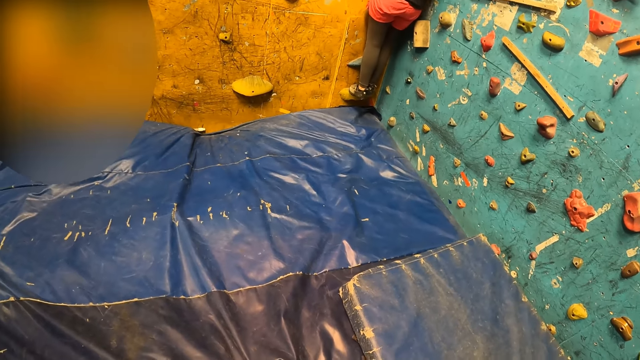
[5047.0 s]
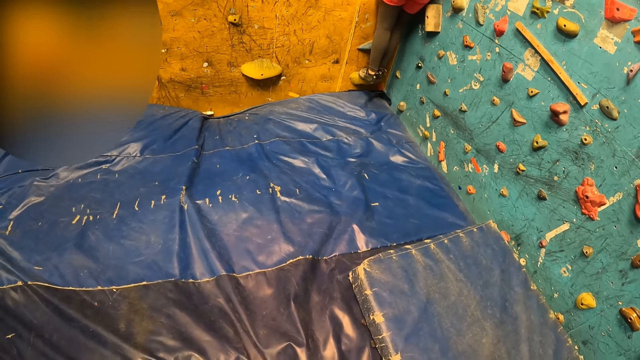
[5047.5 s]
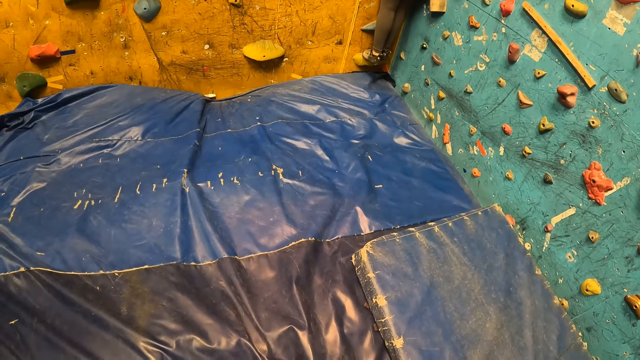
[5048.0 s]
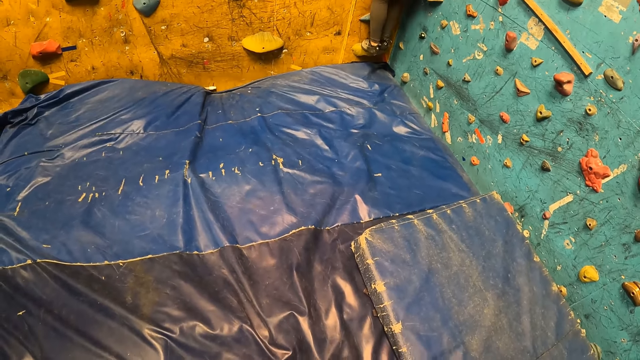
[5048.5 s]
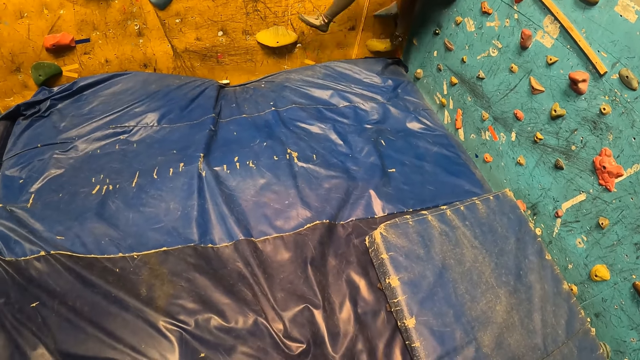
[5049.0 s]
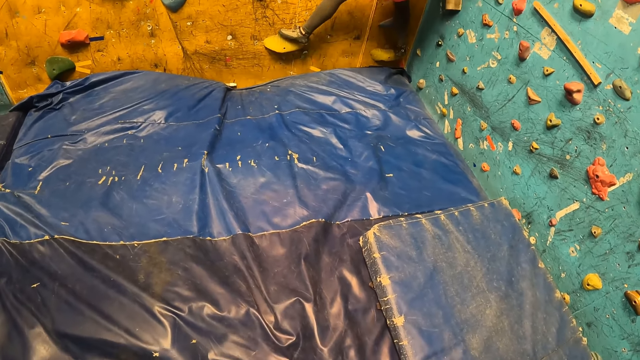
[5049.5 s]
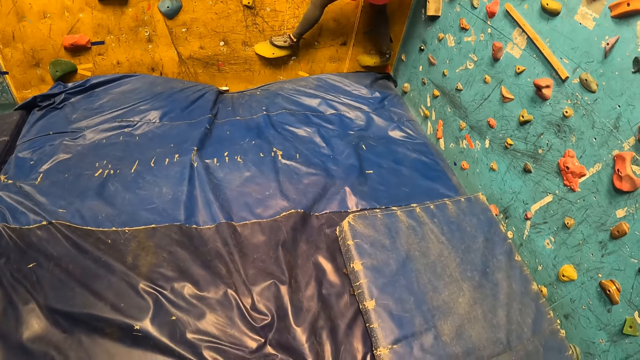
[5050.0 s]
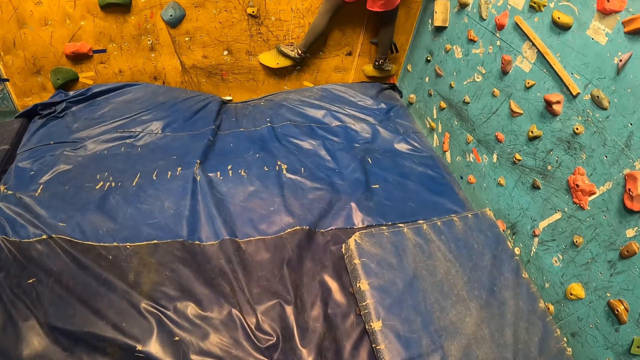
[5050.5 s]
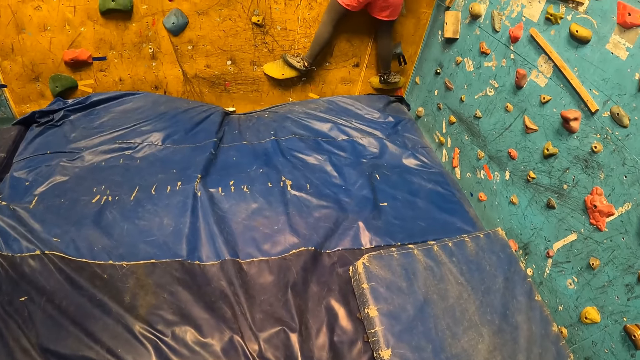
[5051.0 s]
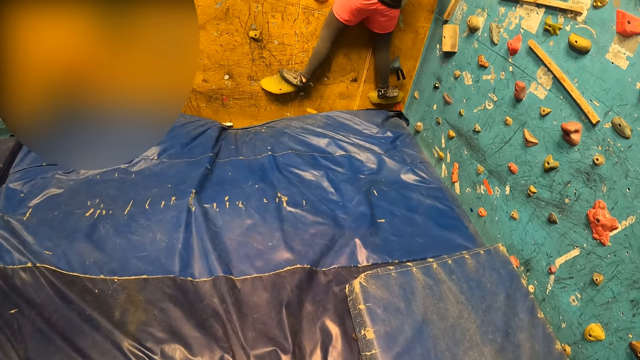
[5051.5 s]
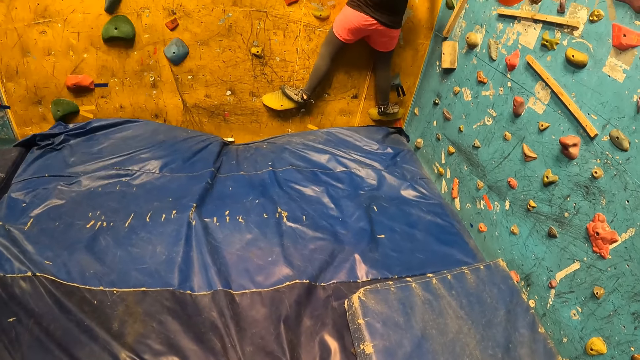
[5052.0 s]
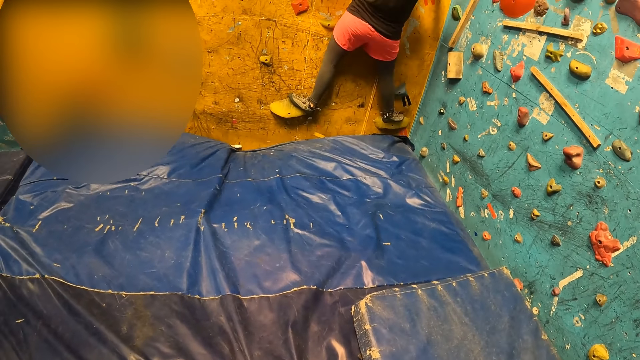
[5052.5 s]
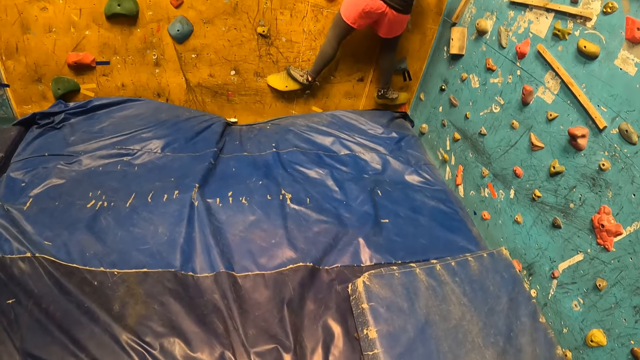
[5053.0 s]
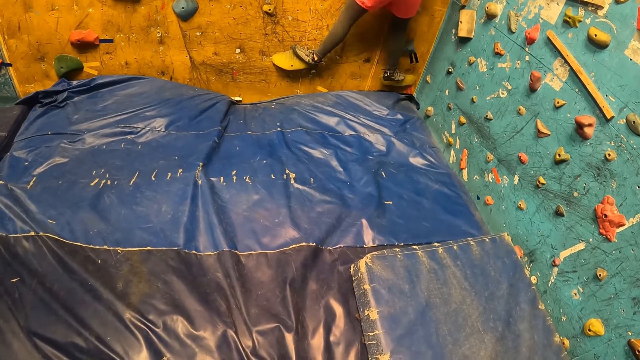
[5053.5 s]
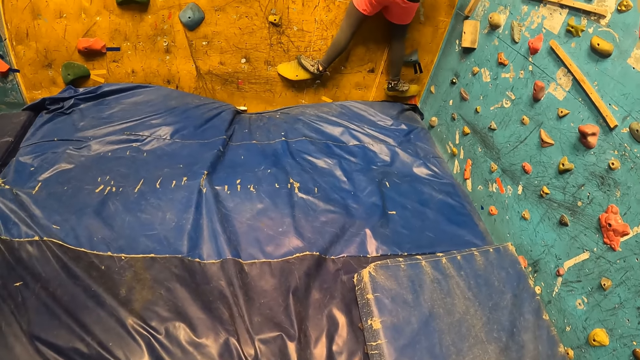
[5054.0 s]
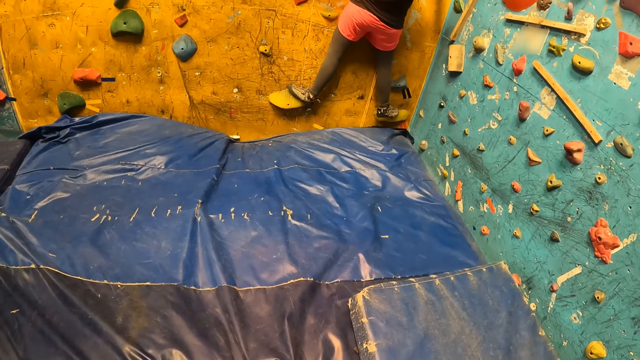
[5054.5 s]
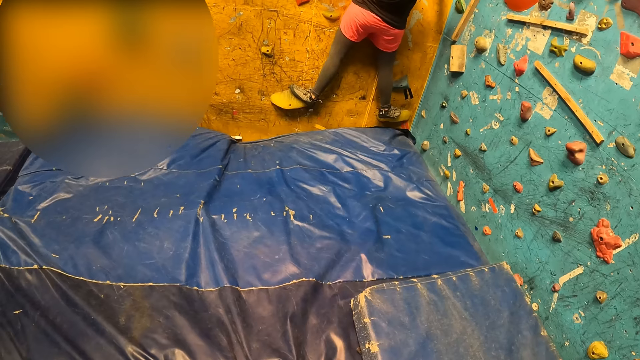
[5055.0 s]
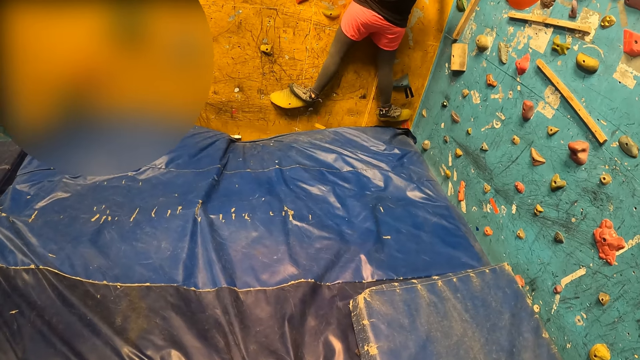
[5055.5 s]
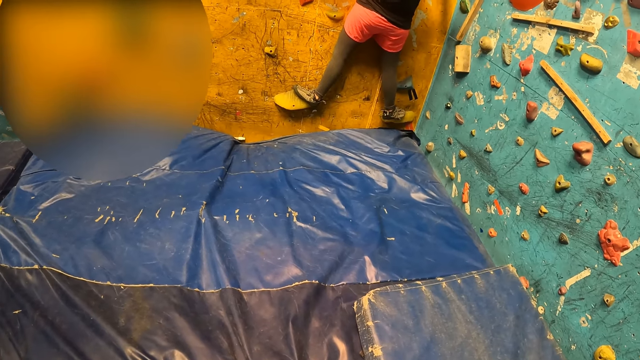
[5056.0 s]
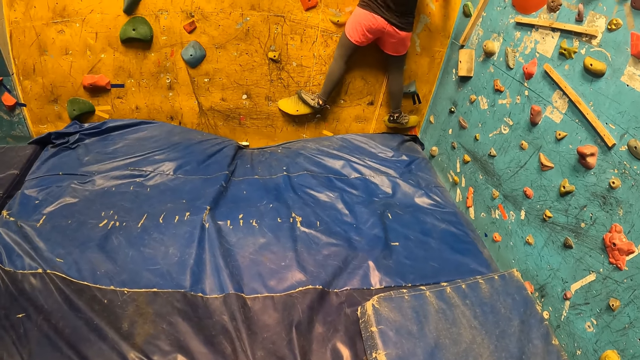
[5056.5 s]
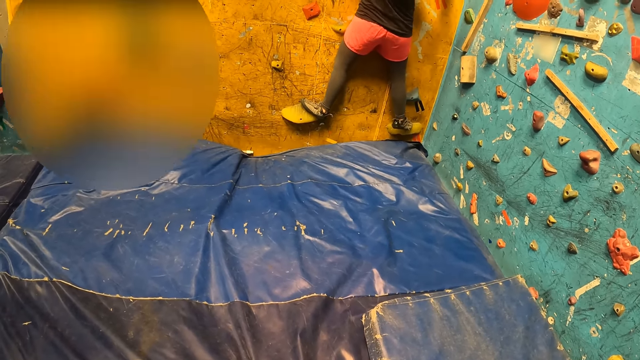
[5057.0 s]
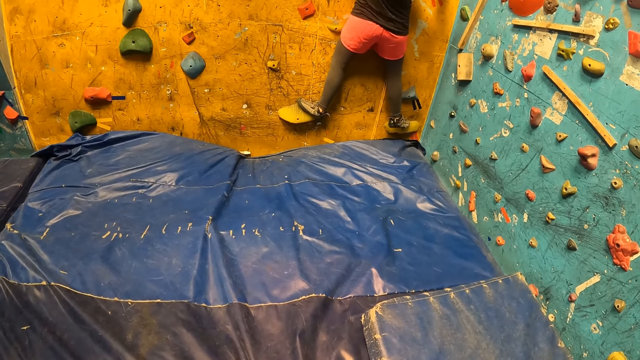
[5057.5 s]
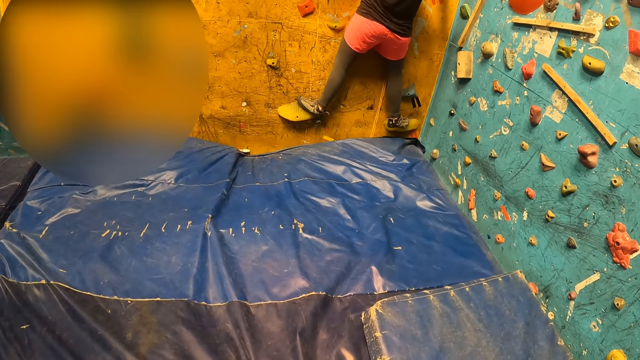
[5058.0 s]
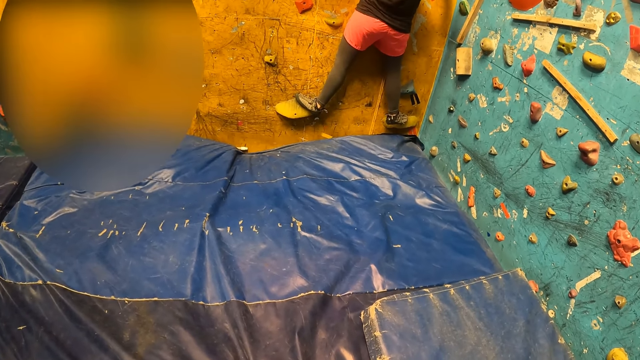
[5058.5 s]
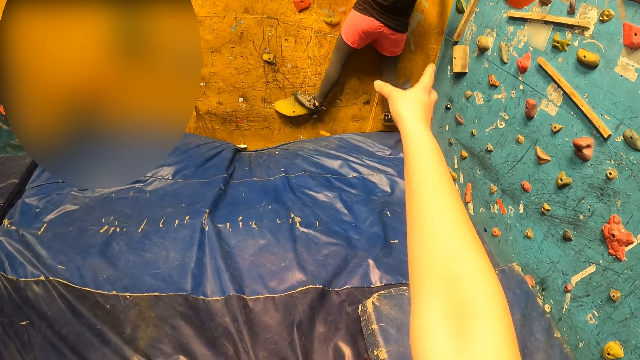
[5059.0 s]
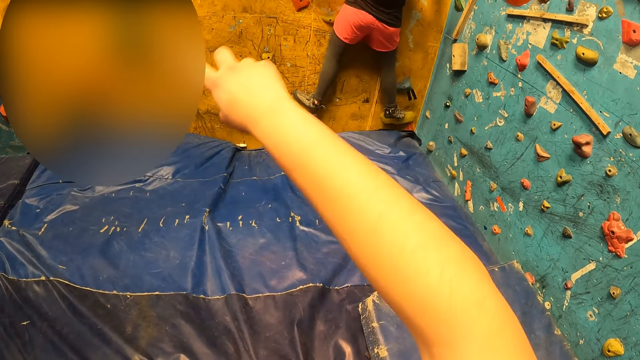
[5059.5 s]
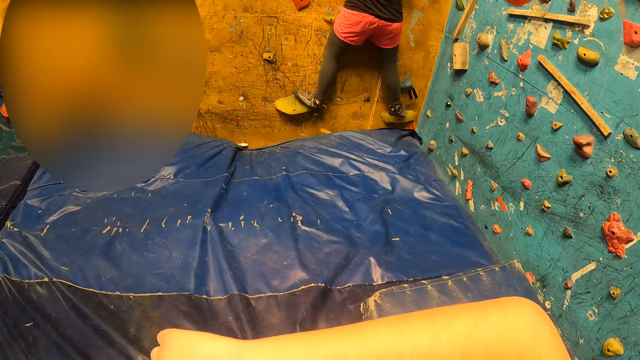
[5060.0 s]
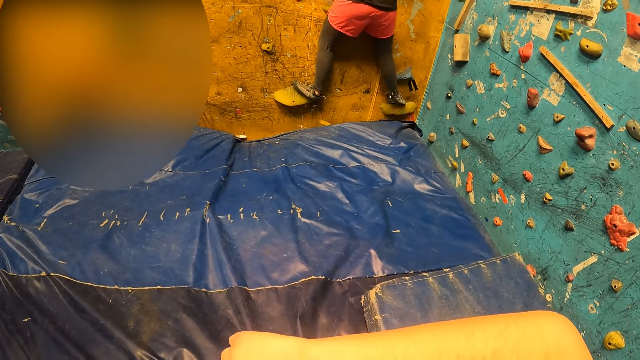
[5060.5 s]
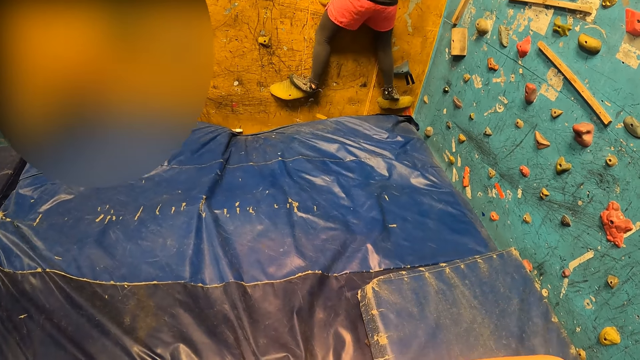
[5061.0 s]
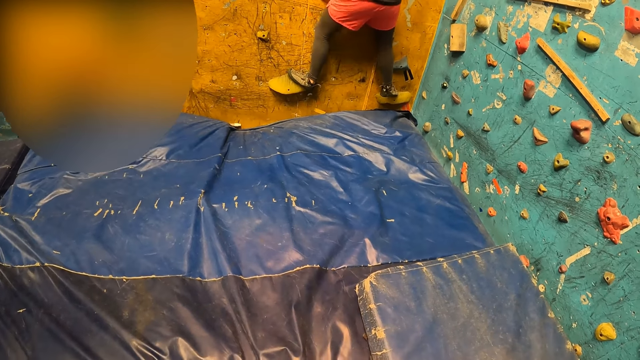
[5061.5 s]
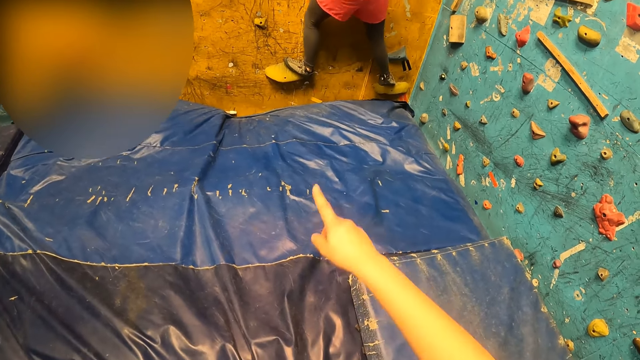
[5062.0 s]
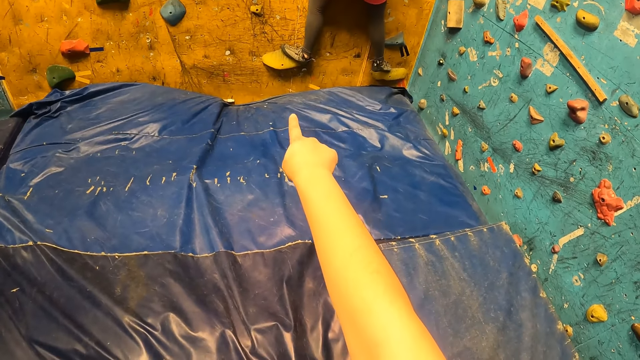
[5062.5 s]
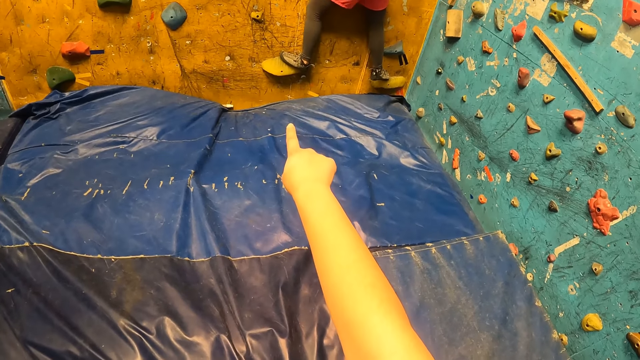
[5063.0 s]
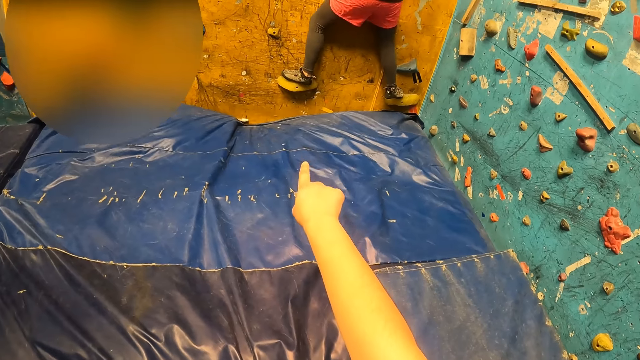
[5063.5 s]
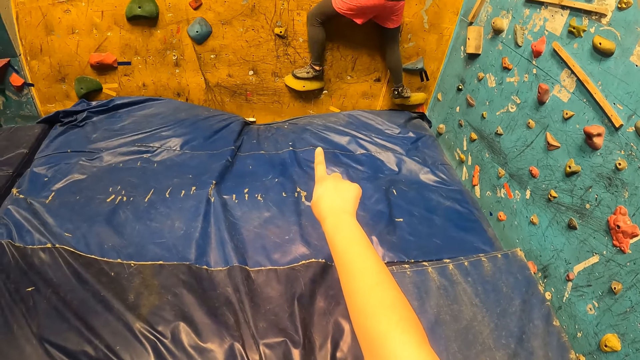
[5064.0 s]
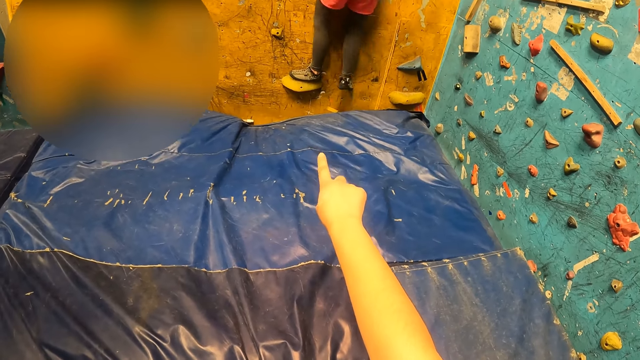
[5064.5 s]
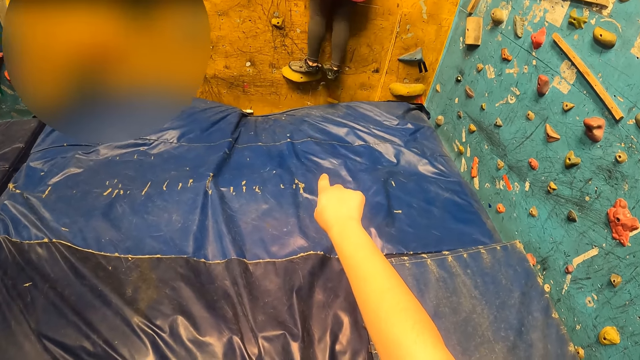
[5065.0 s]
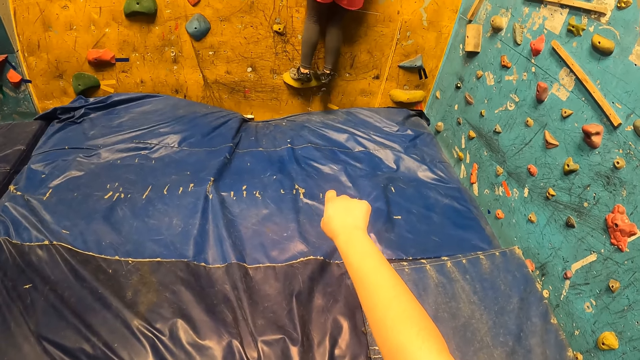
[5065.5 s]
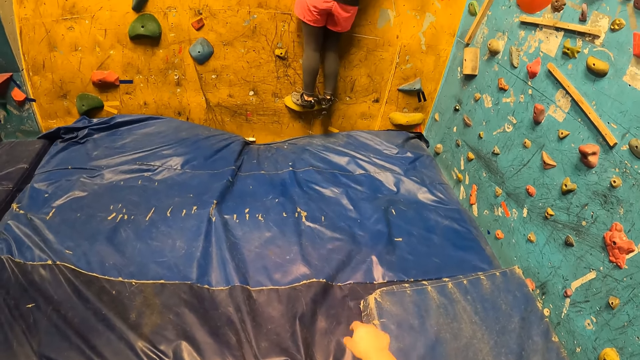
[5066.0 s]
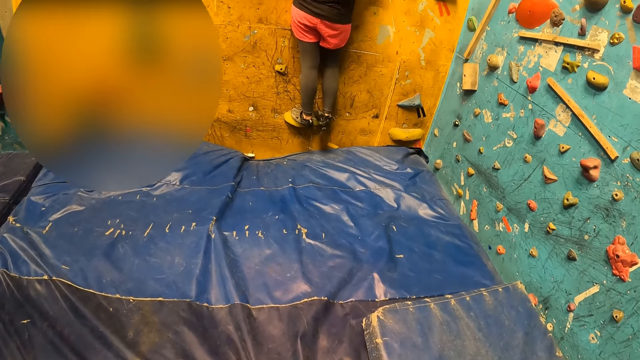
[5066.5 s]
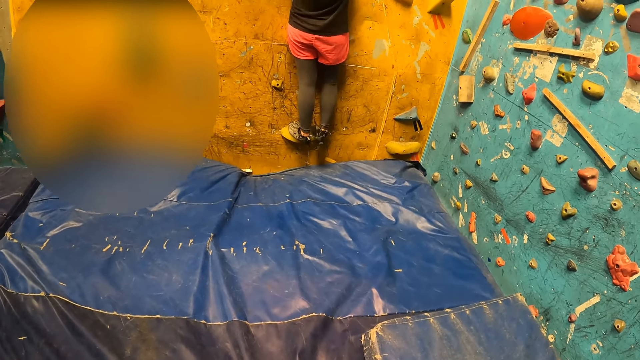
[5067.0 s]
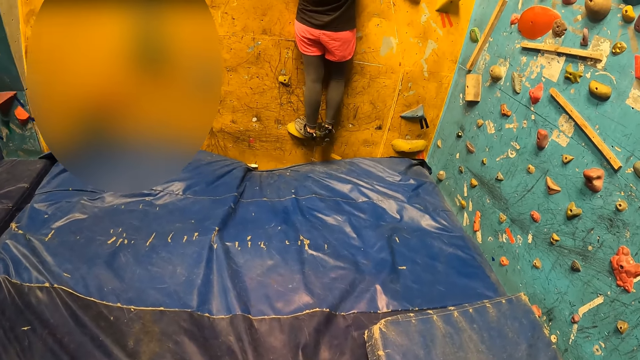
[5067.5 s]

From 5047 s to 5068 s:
The camera wearer points to the climbing wall with her right hand. She talks with a woman.
